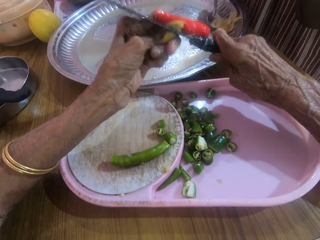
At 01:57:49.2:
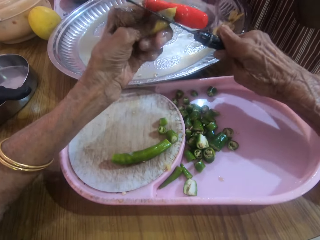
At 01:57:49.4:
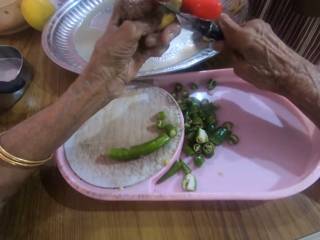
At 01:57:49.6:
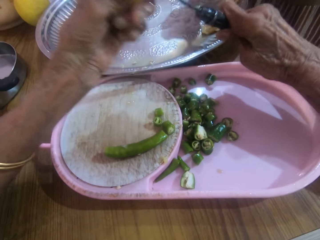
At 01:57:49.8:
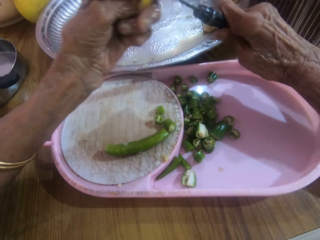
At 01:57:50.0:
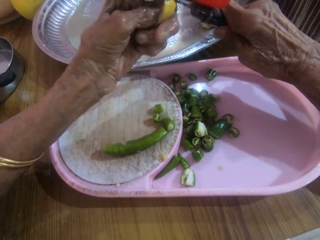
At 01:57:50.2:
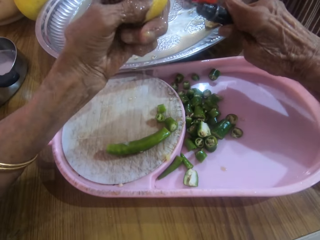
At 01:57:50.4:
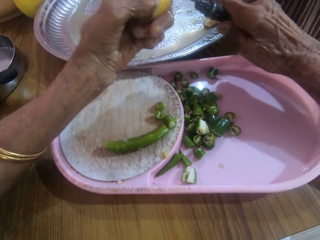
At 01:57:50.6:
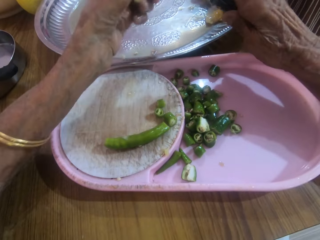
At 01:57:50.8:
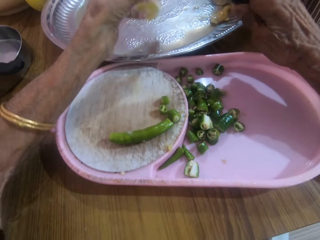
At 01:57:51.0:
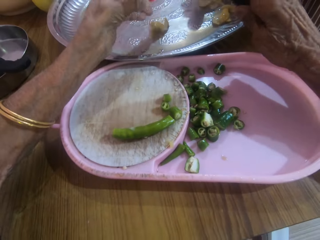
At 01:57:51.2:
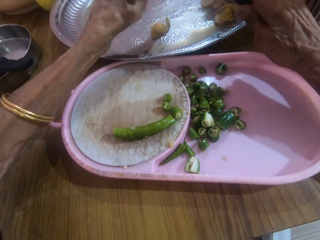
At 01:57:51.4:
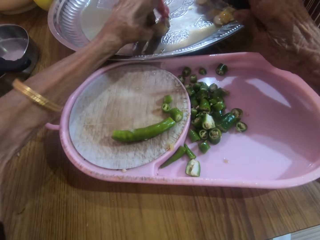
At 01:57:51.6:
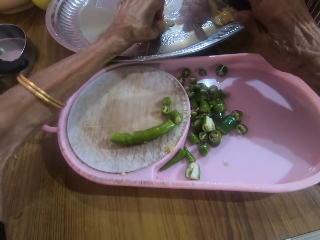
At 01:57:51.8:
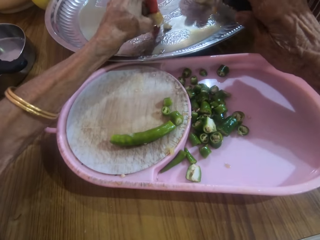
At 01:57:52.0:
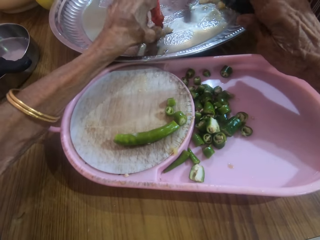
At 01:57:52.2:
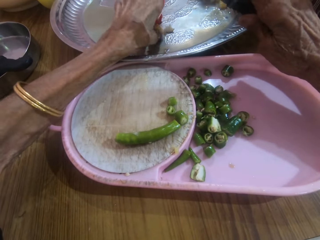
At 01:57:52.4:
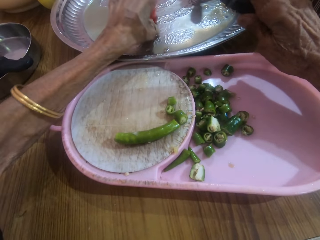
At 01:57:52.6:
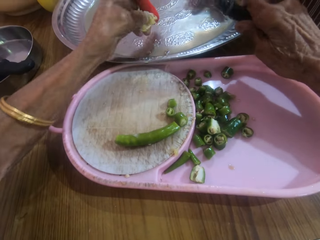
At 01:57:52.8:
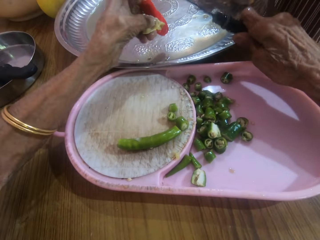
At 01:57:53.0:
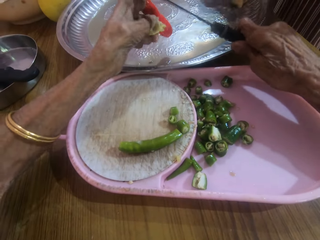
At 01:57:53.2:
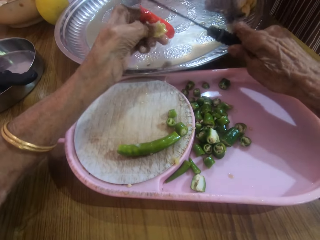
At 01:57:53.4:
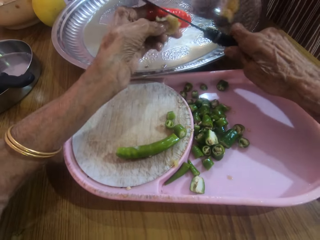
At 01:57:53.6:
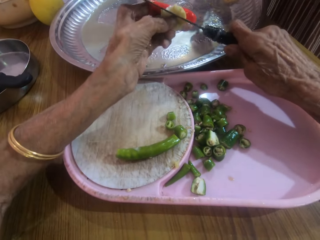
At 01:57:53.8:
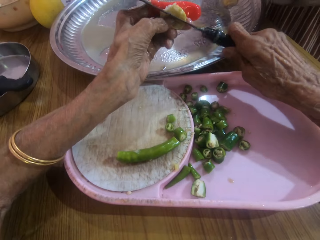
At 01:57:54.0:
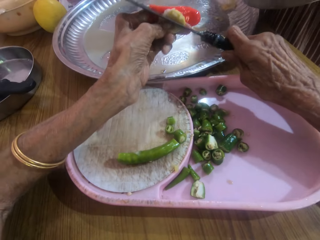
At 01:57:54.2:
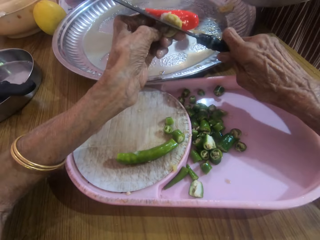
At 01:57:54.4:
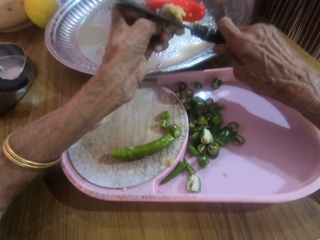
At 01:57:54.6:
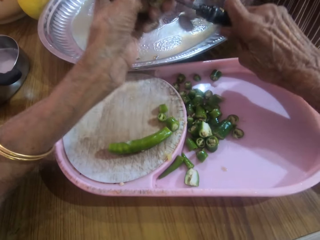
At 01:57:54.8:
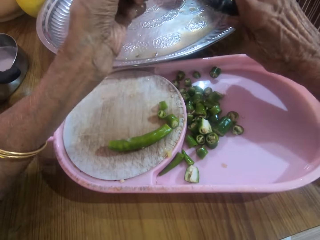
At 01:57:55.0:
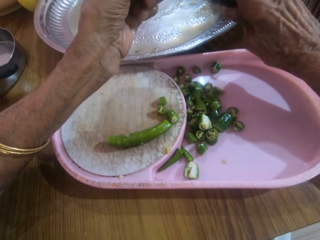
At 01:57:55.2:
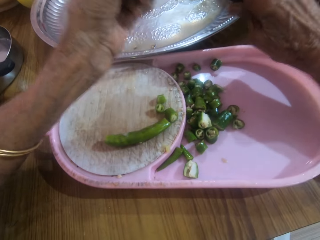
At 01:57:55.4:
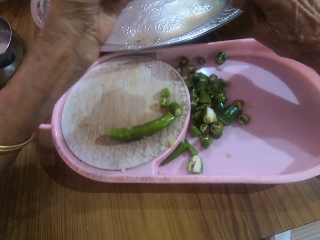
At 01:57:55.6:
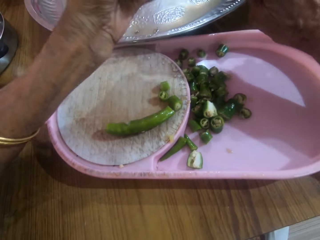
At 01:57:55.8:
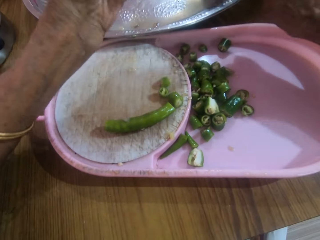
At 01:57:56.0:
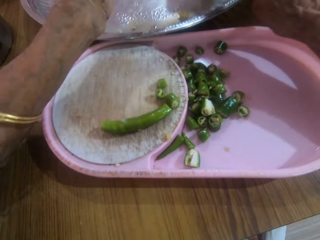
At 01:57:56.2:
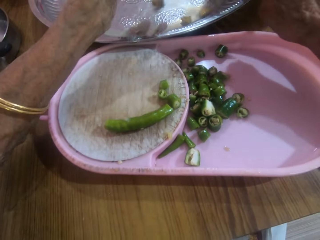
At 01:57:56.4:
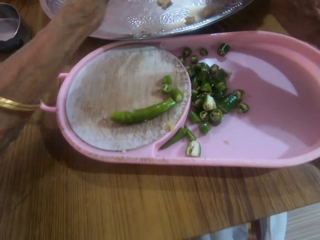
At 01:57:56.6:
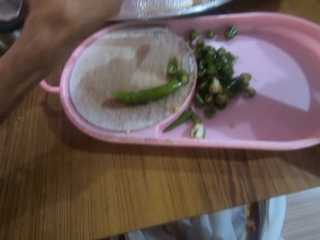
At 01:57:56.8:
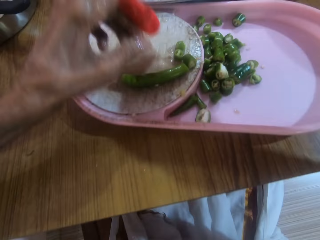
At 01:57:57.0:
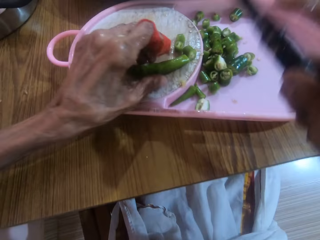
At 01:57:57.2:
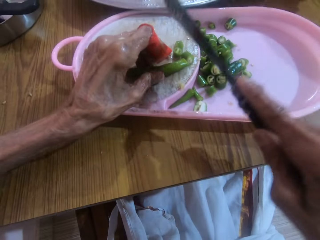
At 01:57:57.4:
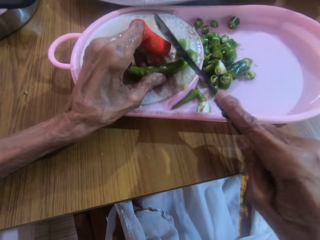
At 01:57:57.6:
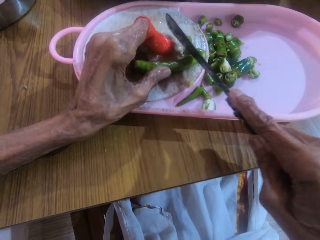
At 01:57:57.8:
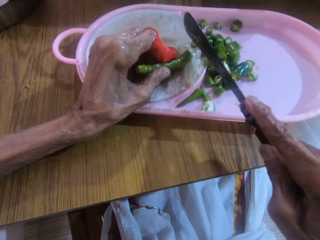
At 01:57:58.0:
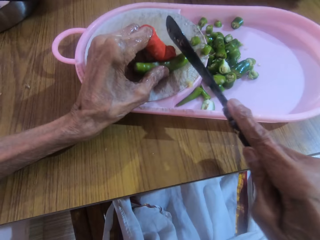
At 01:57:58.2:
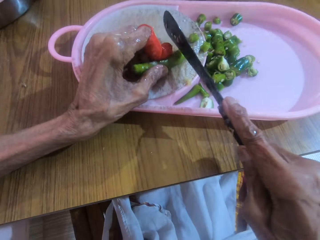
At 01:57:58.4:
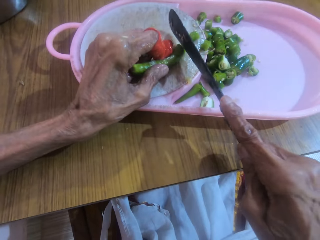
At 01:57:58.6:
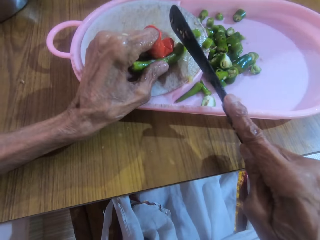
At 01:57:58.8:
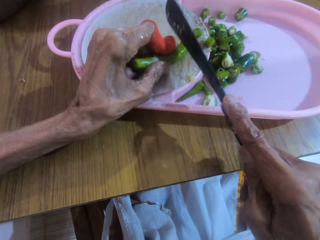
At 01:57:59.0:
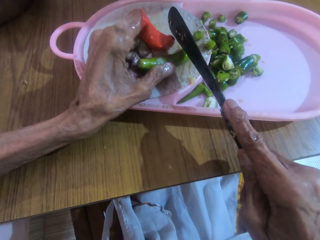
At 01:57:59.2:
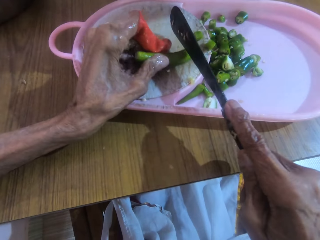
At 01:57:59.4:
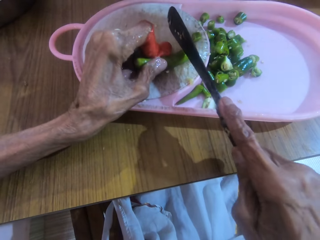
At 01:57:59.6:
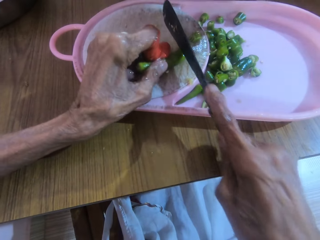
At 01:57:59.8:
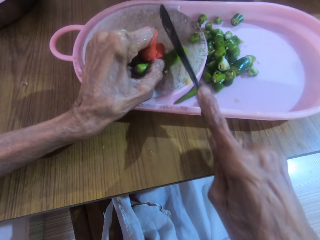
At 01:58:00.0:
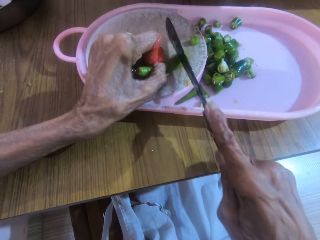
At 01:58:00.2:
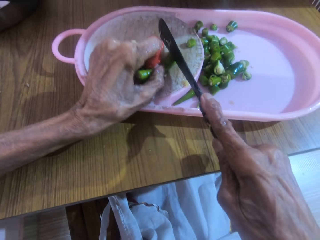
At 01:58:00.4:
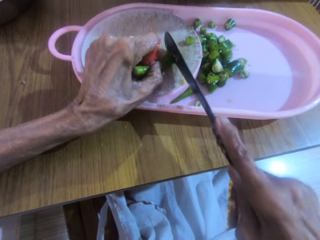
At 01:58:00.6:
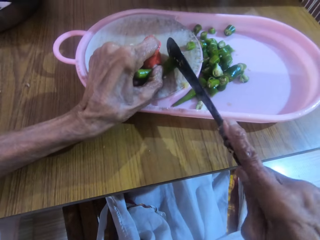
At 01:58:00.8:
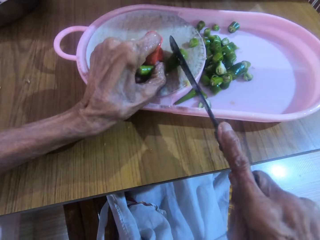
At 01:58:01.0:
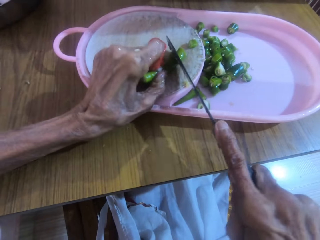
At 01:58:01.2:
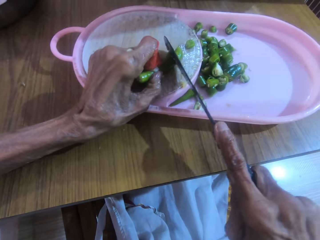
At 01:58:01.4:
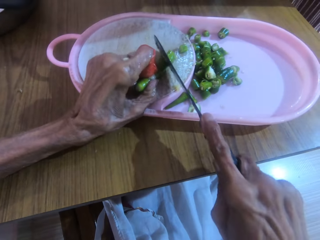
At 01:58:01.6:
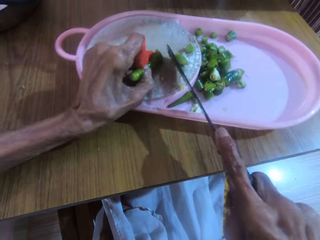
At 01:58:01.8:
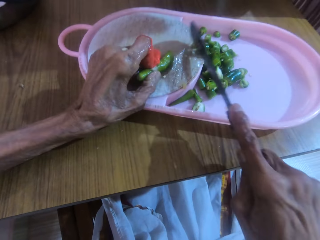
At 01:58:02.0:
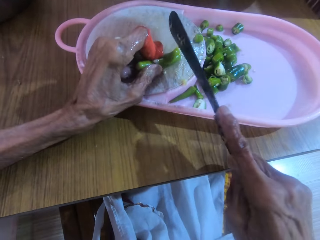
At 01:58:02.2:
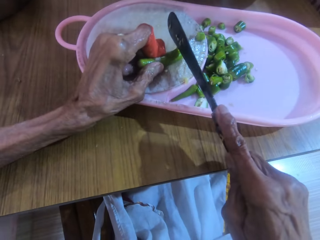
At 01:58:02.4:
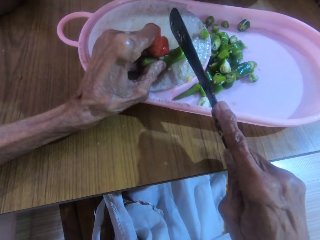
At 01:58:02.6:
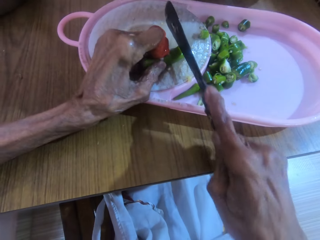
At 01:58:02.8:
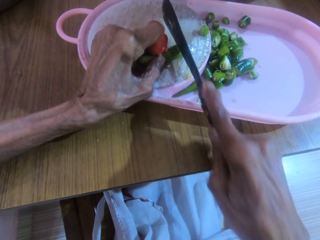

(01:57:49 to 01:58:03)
The camera wearer drops pieces of lime from the left hand. She picks up a piece of lime with the left hand from the tray. She slices the piece of lime in the left hand with a knife in her right hand. She holds the green pepper on the tray with the left hand. She slices the green pepper with the knife in the right hand.

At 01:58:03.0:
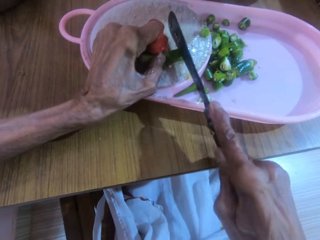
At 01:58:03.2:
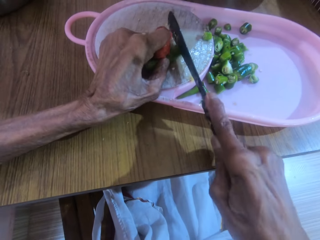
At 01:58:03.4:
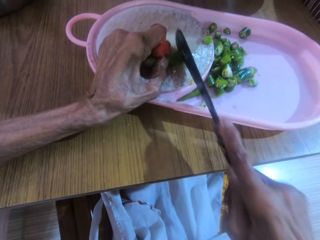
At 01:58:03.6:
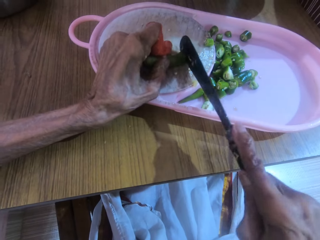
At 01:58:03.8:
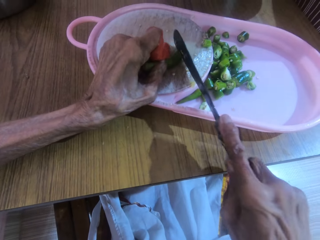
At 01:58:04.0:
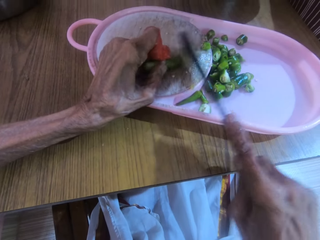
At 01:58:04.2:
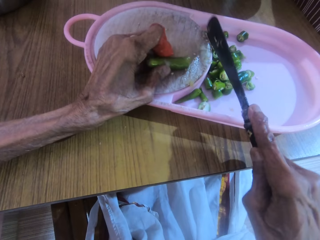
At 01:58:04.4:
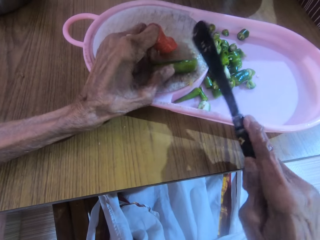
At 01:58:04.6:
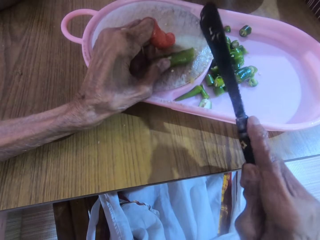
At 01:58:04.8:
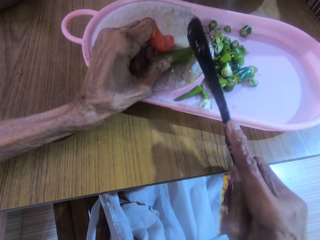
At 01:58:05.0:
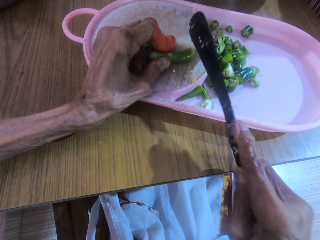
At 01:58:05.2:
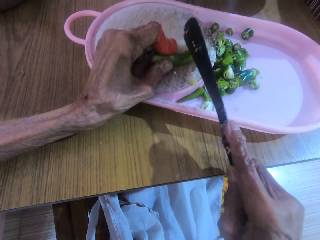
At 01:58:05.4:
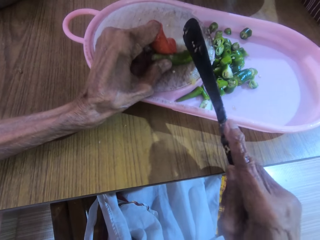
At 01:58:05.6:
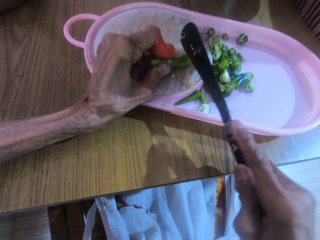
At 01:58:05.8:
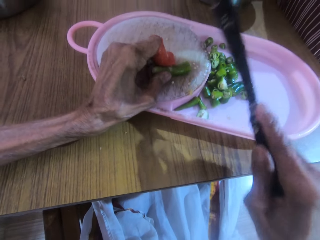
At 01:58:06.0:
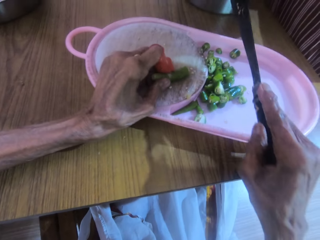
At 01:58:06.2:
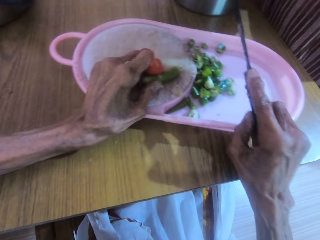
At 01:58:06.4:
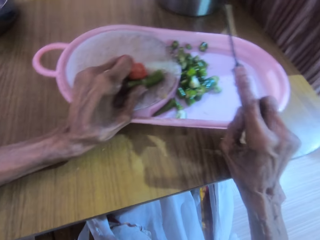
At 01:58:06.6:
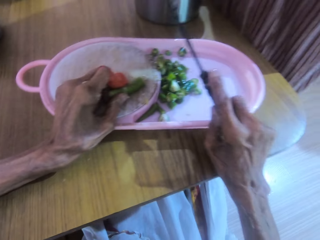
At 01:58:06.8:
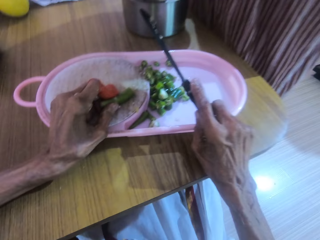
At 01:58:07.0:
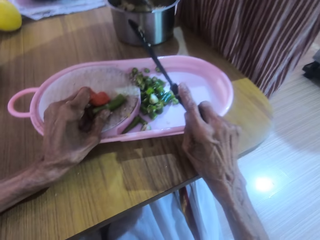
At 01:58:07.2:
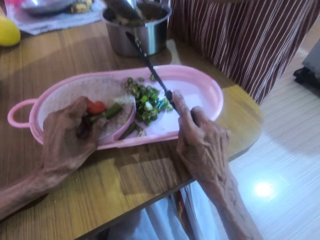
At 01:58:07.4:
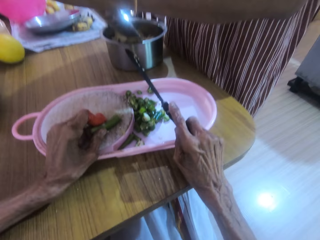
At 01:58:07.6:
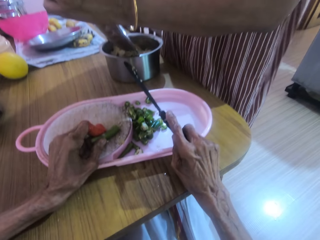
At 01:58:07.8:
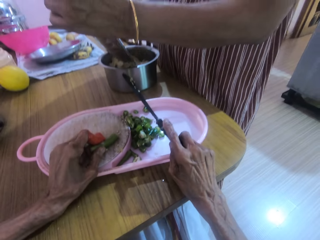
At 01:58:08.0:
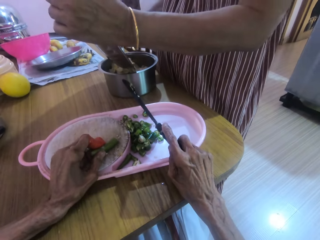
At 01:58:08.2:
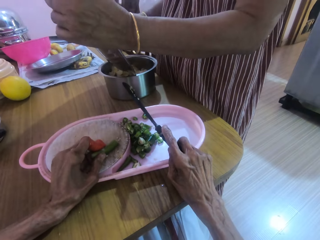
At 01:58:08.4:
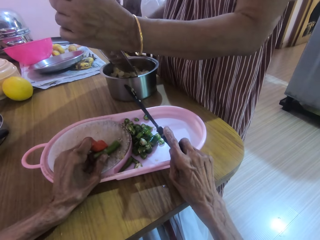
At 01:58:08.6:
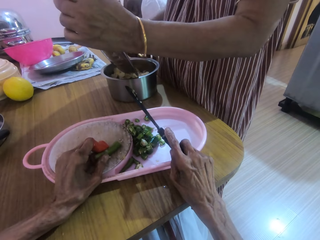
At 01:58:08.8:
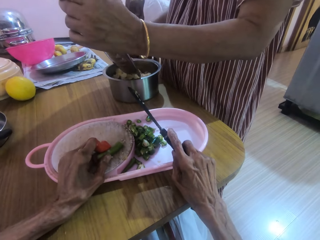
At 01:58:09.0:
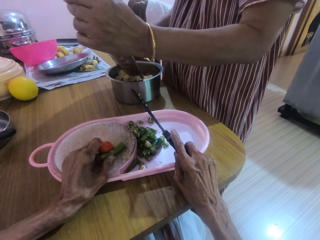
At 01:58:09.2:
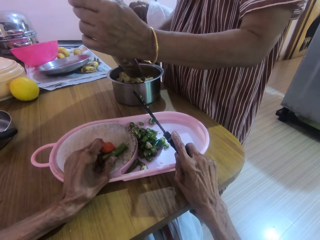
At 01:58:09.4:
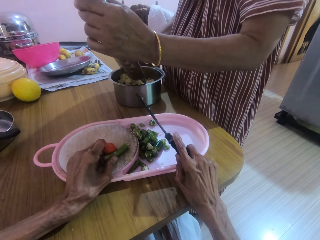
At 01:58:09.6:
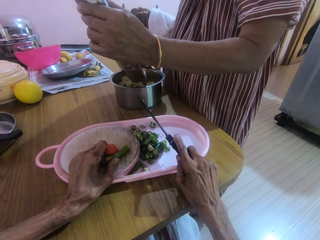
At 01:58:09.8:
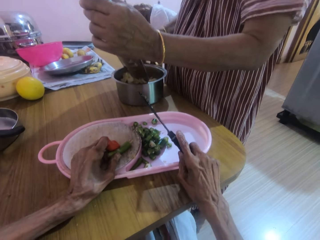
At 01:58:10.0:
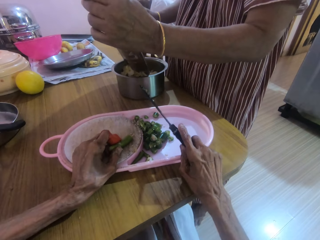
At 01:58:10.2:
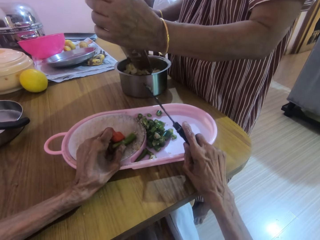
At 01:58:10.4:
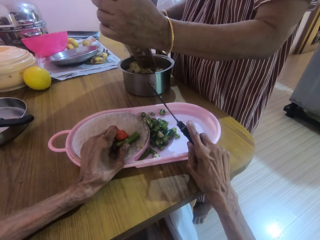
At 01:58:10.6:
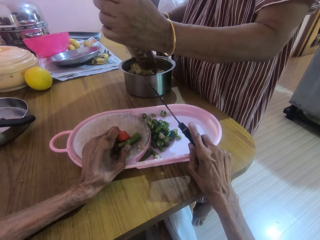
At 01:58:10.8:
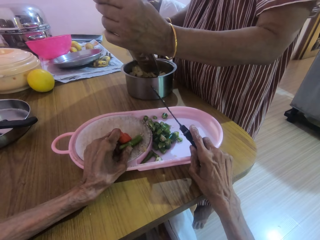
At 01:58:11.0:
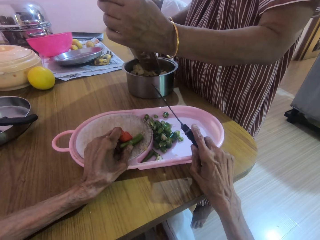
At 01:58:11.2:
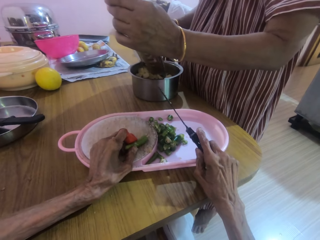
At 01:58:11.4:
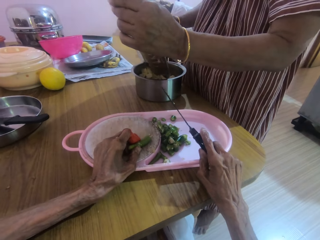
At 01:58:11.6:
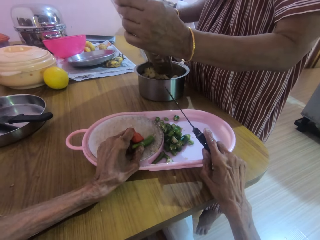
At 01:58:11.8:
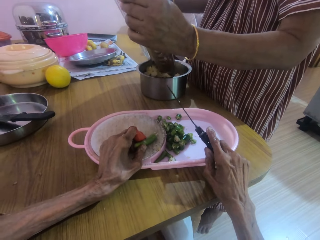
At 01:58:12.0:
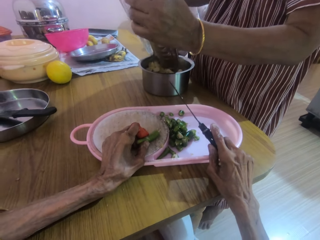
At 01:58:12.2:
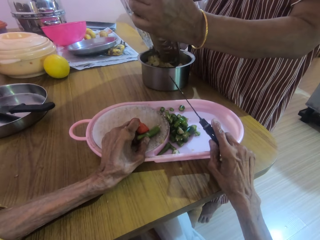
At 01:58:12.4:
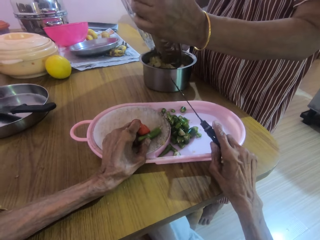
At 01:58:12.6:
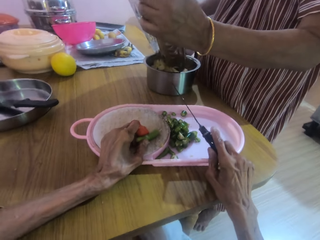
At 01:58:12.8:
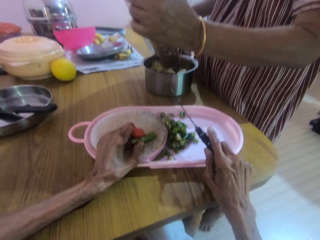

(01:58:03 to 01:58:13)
The camera wearer talks to a person.
